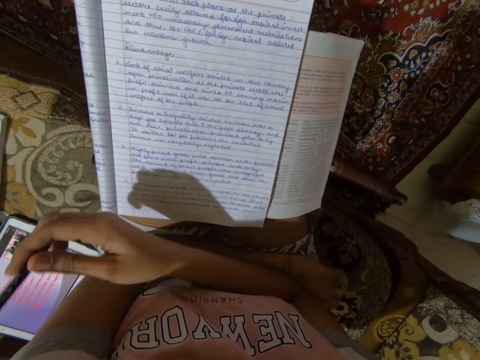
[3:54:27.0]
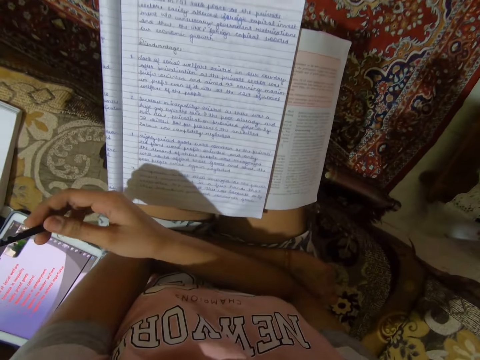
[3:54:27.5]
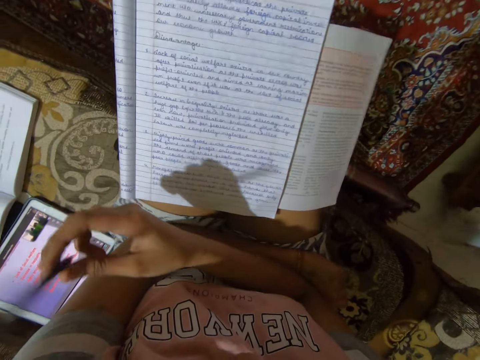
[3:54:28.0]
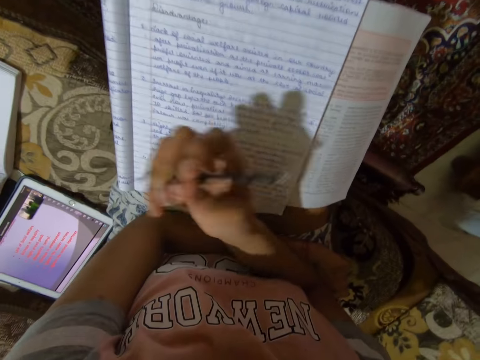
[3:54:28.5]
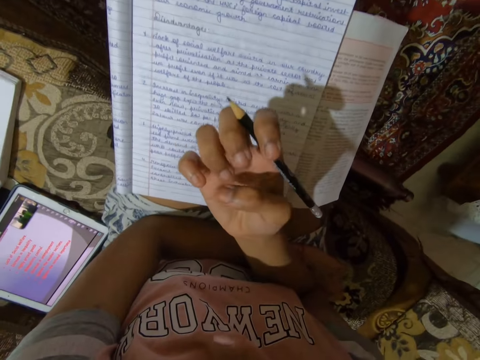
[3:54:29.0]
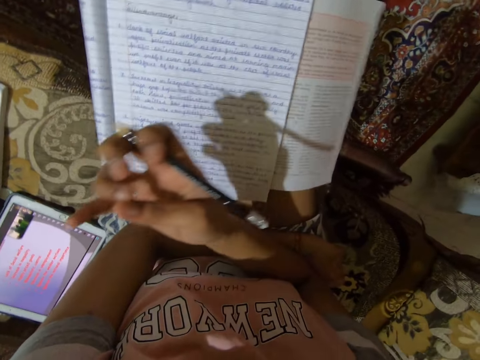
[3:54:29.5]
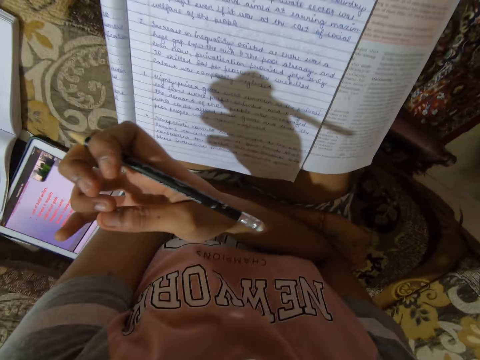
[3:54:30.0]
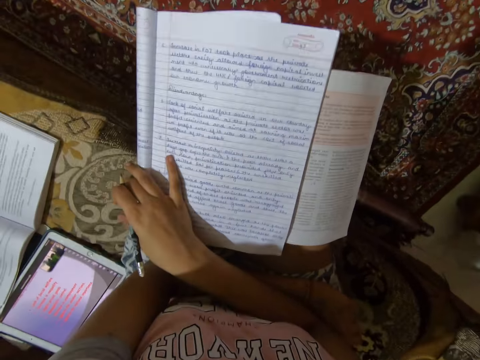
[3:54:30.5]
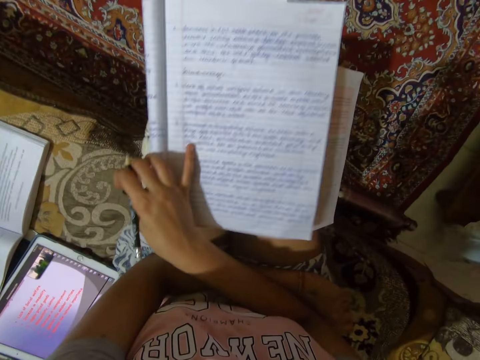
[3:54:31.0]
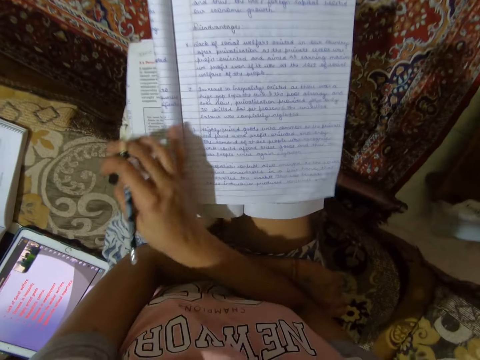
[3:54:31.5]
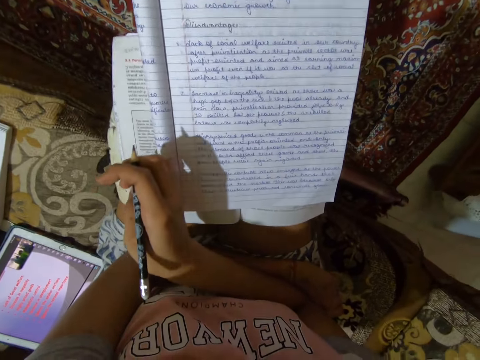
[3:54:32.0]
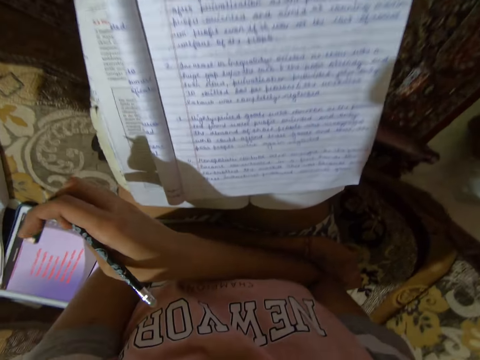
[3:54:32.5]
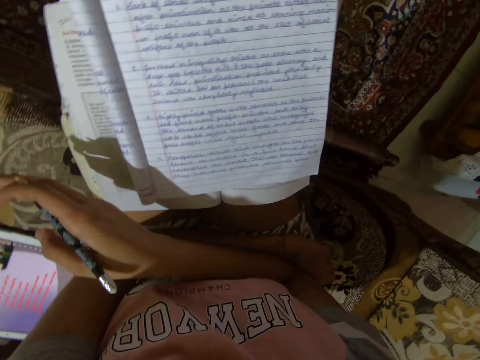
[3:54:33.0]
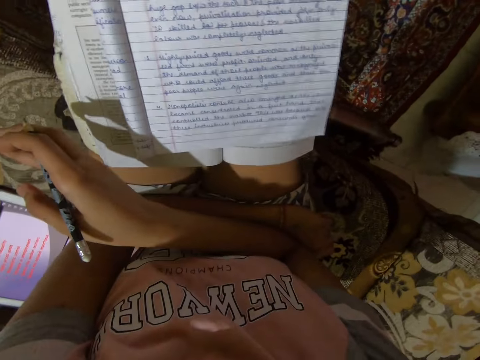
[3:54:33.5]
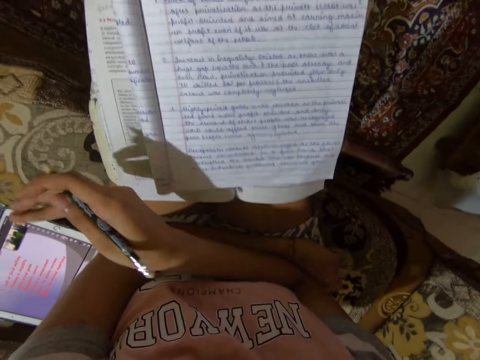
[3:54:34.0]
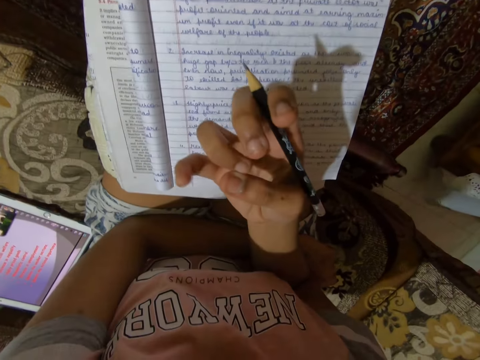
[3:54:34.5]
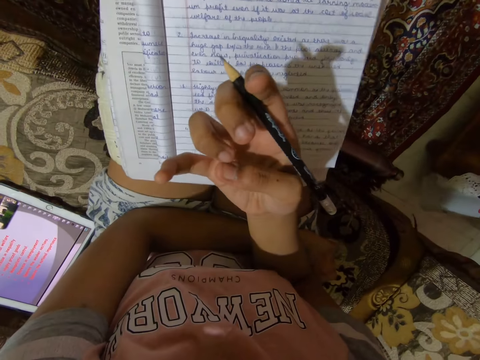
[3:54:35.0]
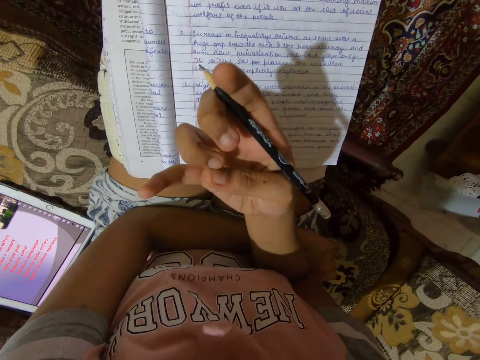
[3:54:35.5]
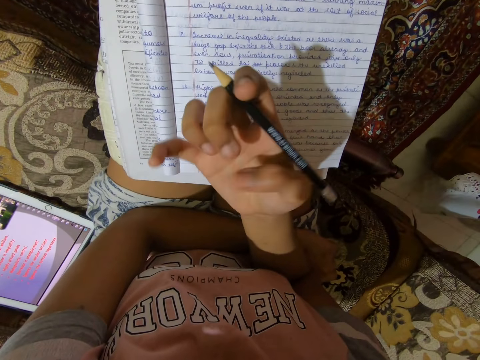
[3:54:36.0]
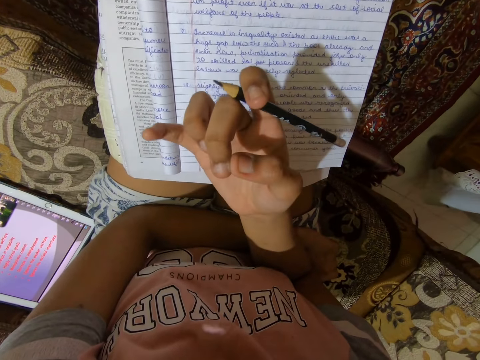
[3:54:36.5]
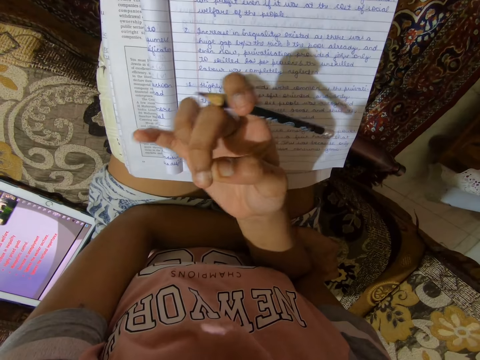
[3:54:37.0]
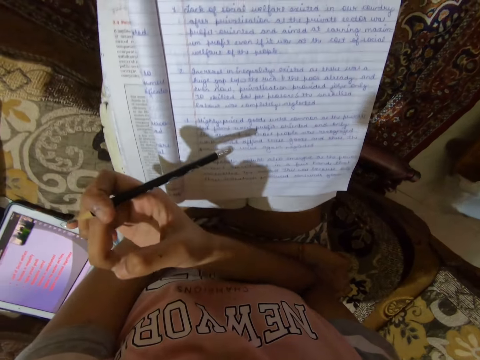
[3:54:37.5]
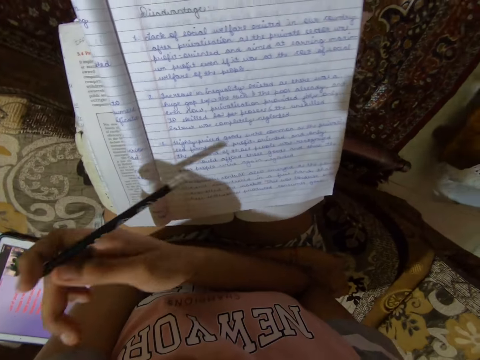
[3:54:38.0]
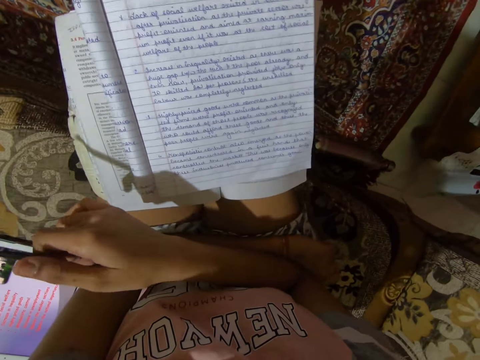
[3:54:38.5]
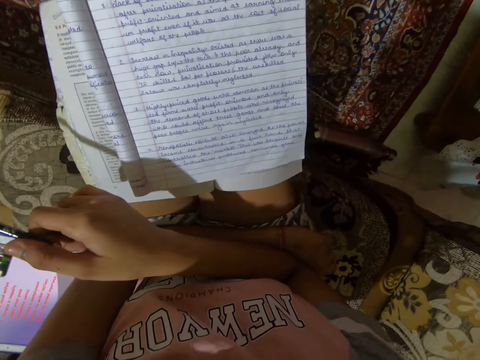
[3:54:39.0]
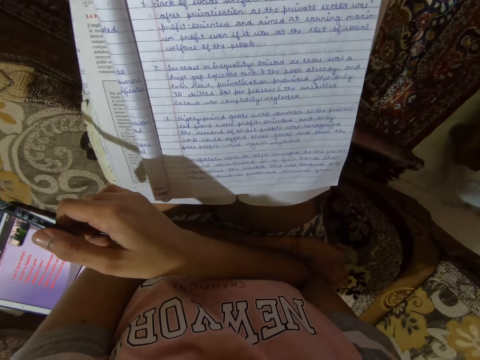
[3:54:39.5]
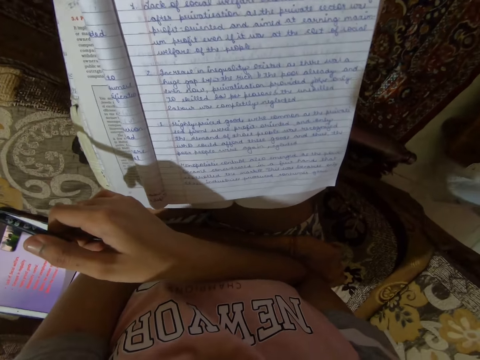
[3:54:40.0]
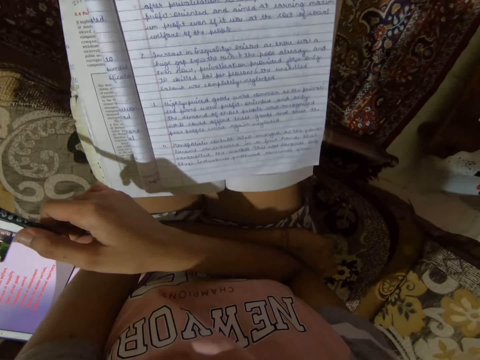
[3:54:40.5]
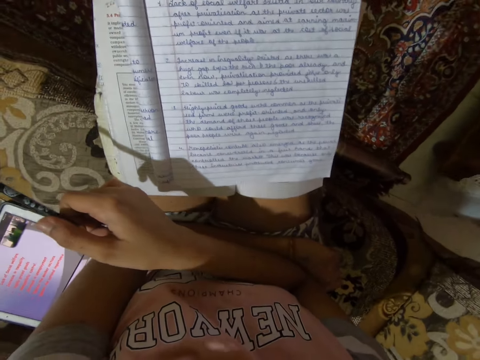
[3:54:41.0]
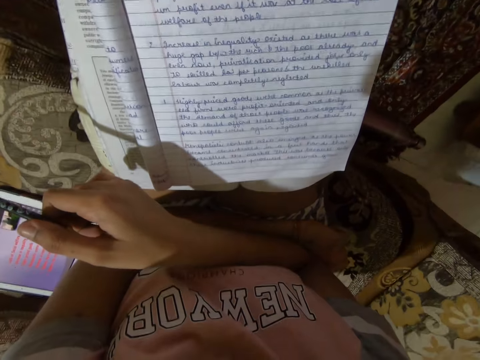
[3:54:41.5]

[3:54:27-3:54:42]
The camera wearer folds their right hand fingers. They fold their fingers. They play with the fingers, put the right hand on a notebook, and move the notebook. They raise the right hand while playing with the fingers and put down the right hand.

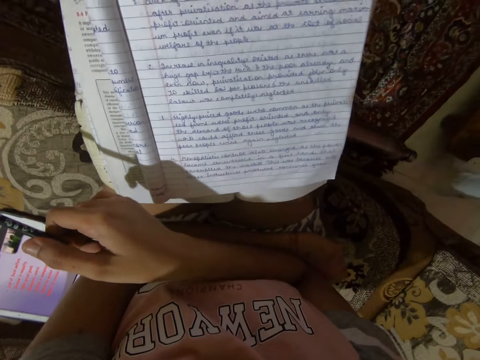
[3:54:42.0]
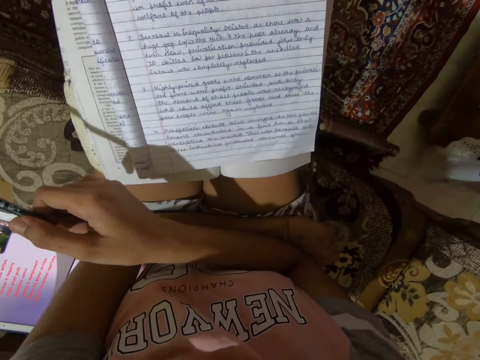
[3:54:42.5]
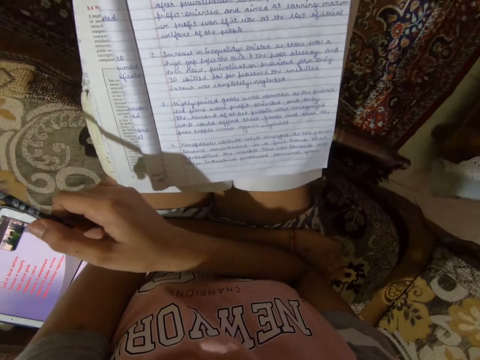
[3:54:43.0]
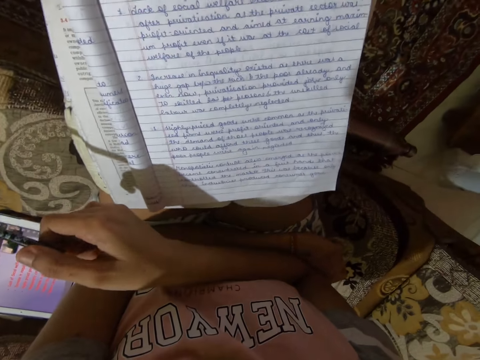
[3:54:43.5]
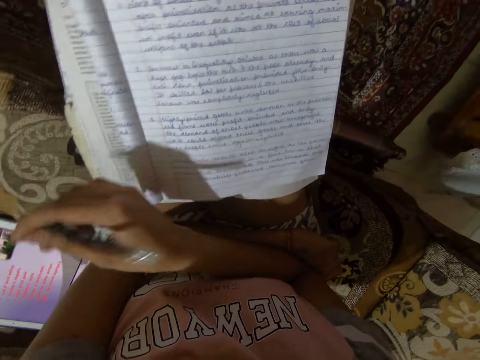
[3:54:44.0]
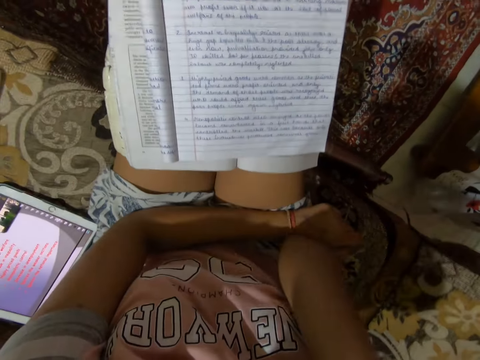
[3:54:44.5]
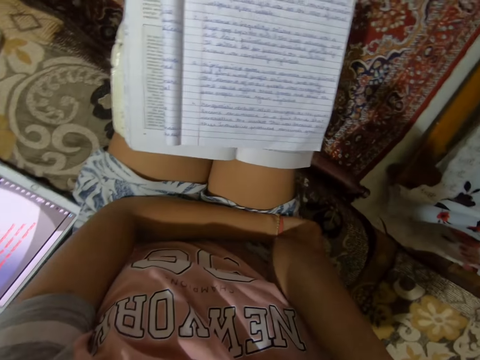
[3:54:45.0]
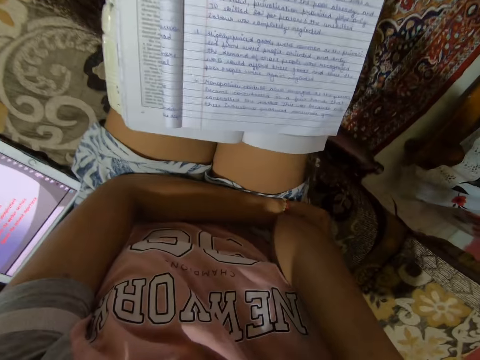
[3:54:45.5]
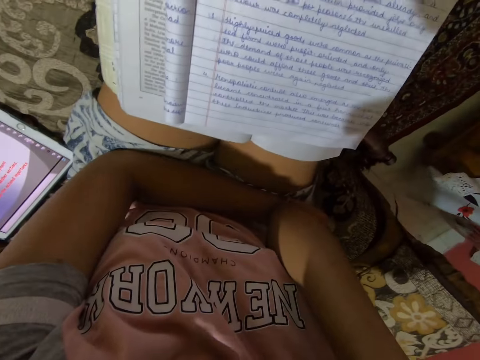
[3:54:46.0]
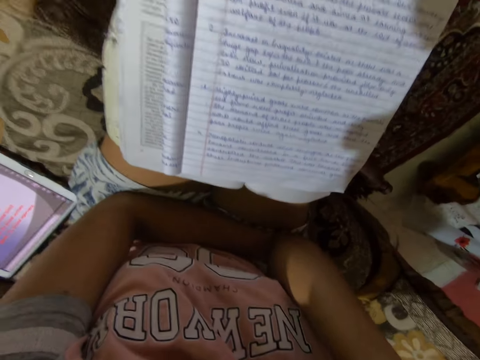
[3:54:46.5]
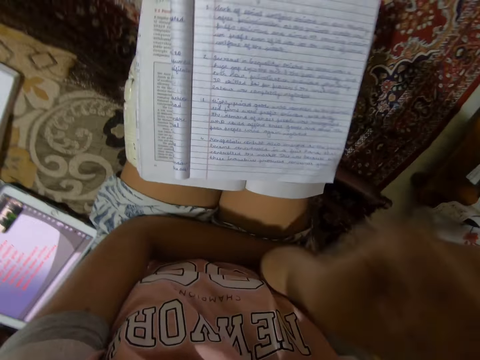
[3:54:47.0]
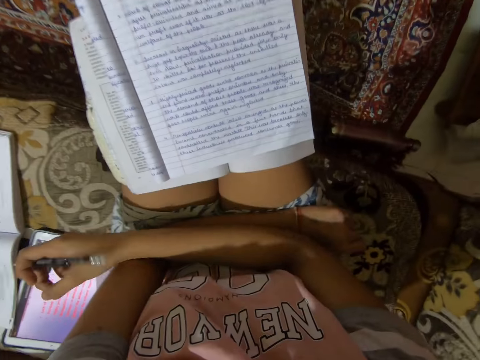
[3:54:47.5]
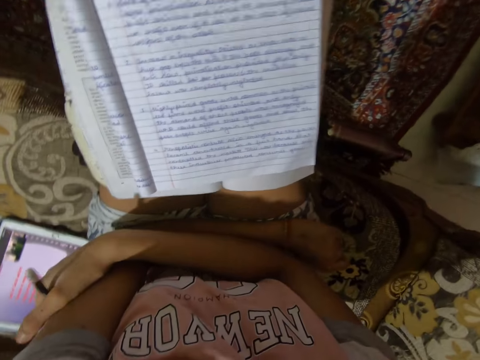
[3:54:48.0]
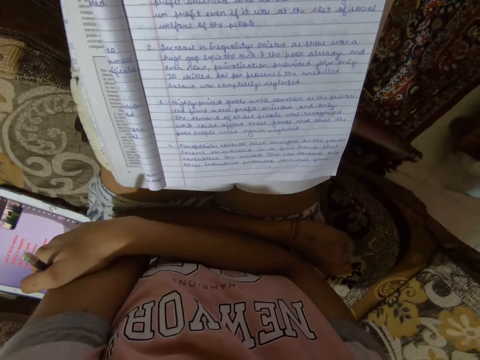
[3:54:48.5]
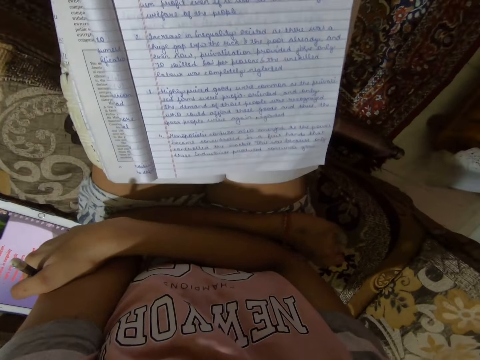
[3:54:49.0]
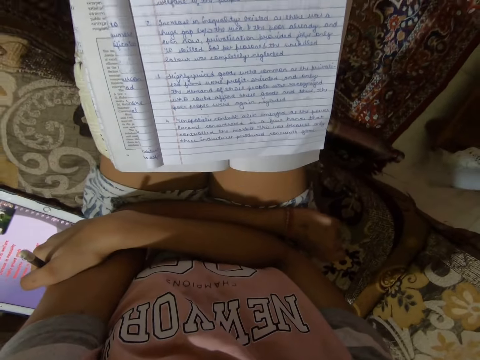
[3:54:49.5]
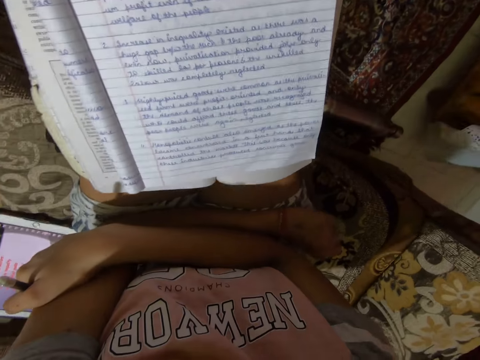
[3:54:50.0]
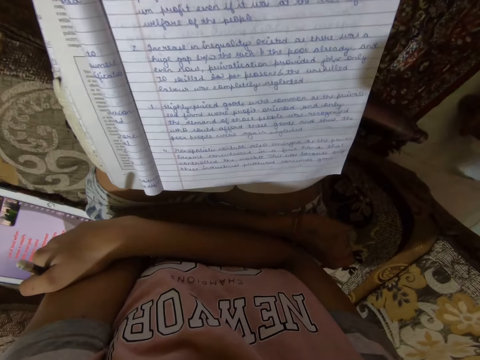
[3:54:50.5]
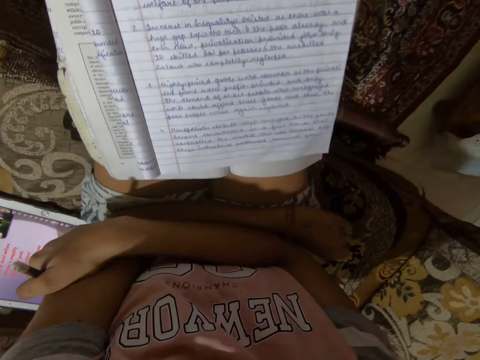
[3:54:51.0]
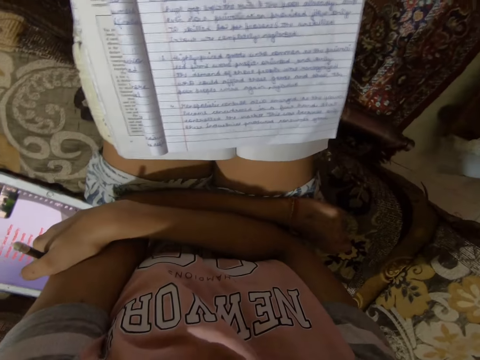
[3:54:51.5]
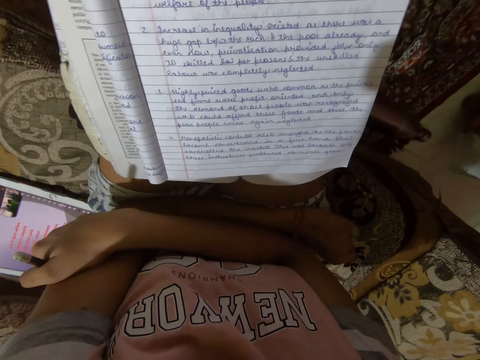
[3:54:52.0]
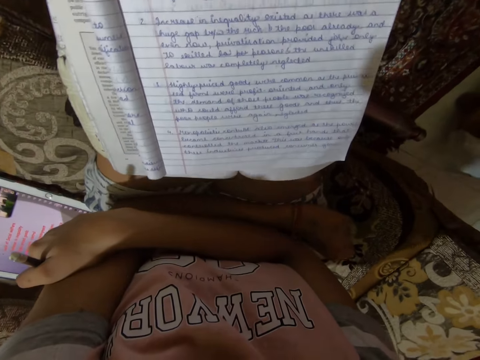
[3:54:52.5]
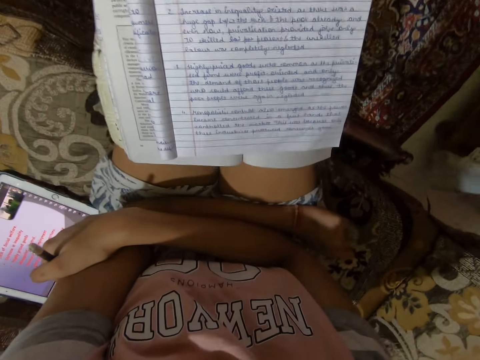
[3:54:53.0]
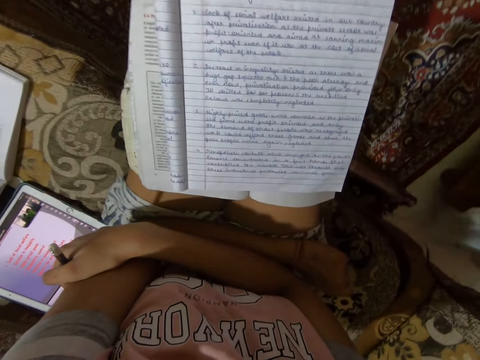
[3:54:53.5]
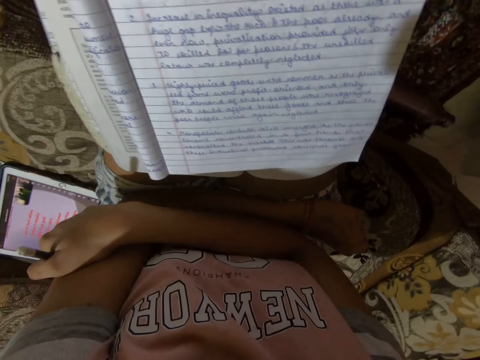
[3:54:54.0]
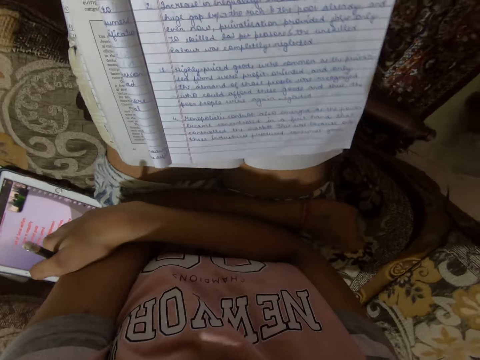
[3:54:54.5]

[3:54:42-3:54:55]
The camera wearer reads the exercise book. They raise the right hand and put down the right hand.
